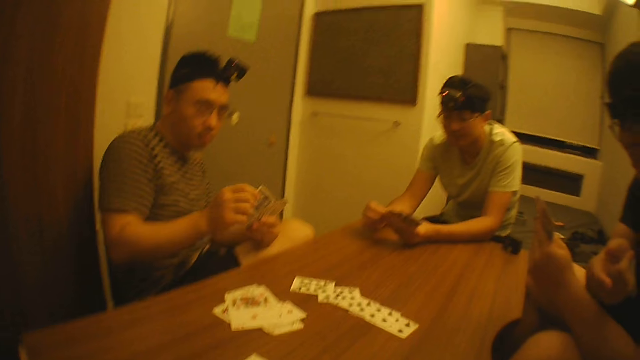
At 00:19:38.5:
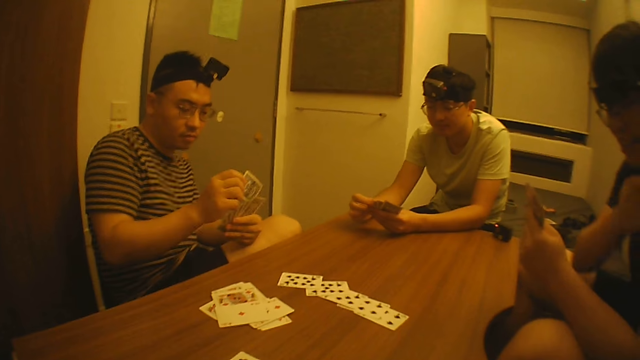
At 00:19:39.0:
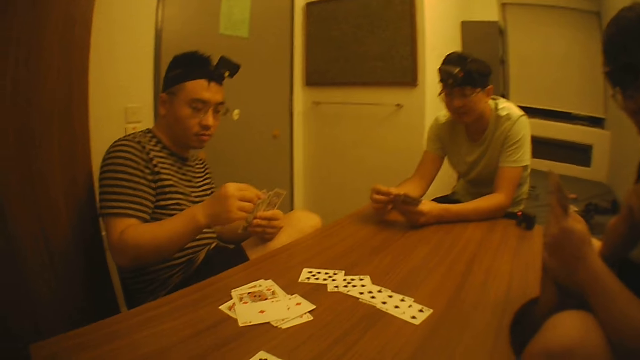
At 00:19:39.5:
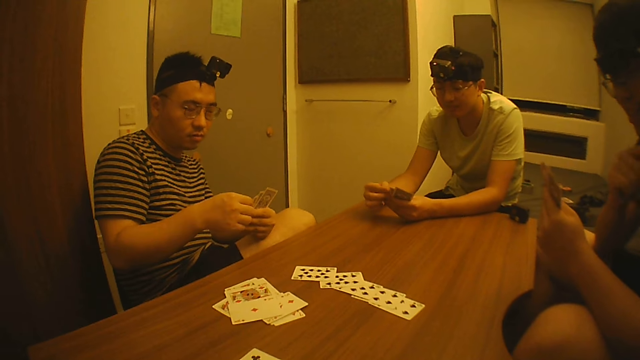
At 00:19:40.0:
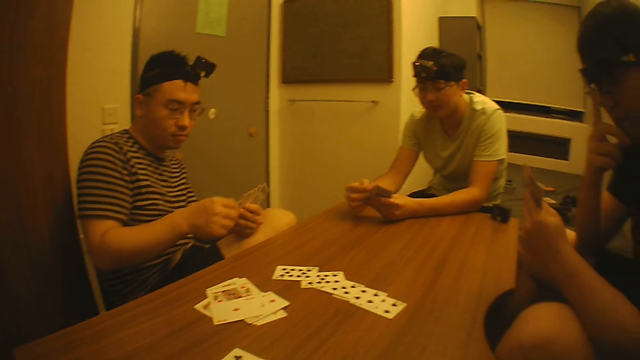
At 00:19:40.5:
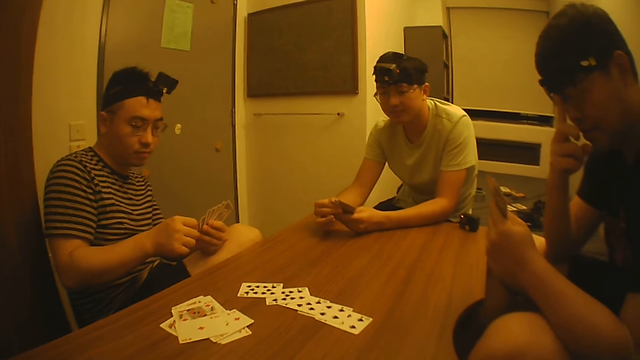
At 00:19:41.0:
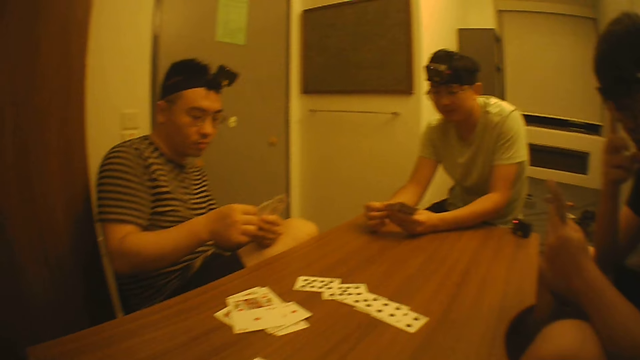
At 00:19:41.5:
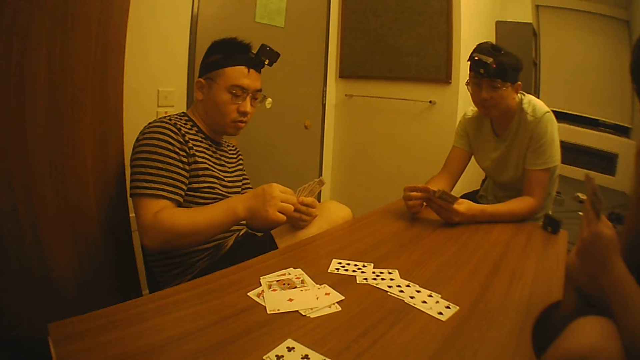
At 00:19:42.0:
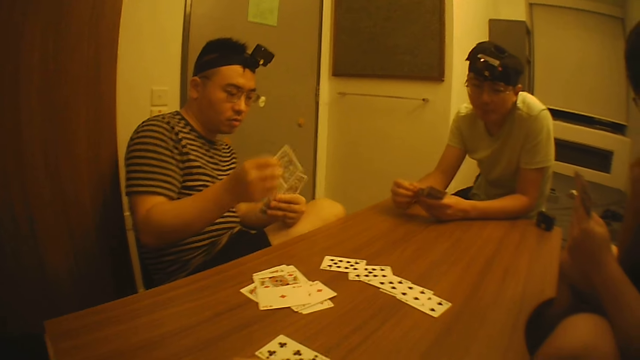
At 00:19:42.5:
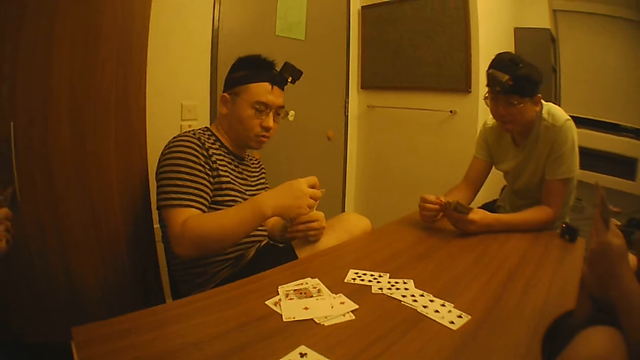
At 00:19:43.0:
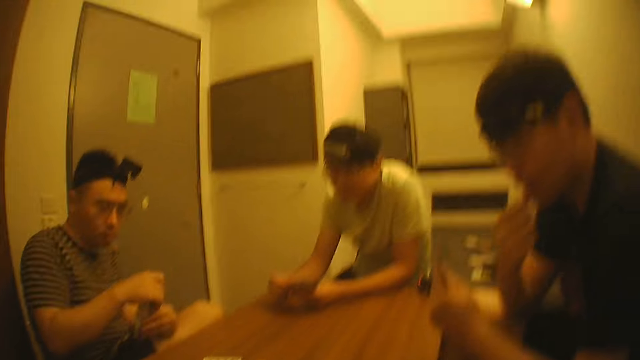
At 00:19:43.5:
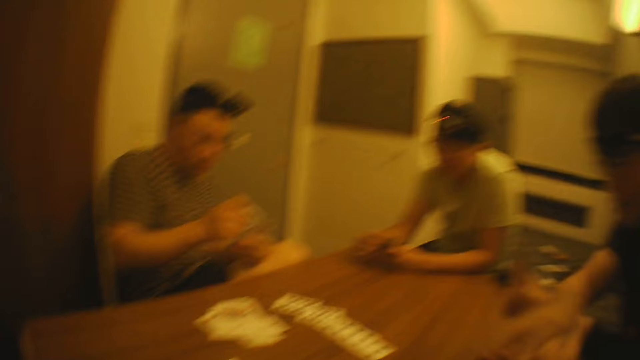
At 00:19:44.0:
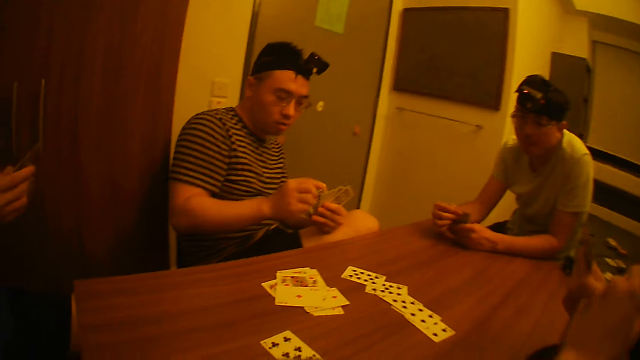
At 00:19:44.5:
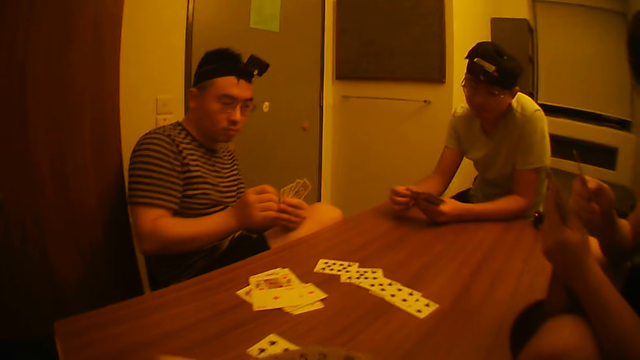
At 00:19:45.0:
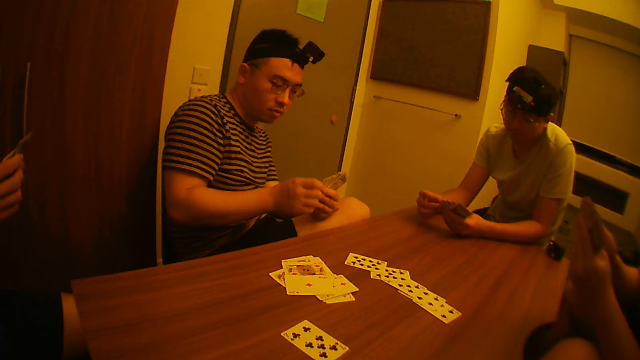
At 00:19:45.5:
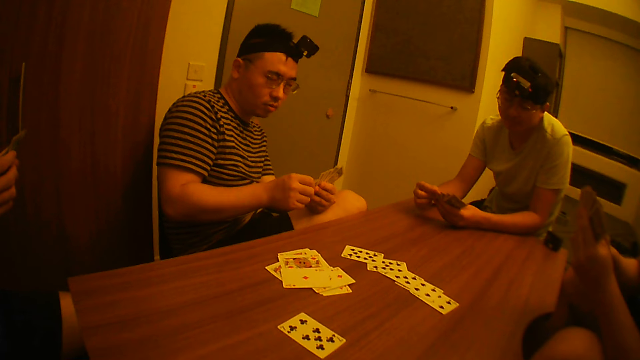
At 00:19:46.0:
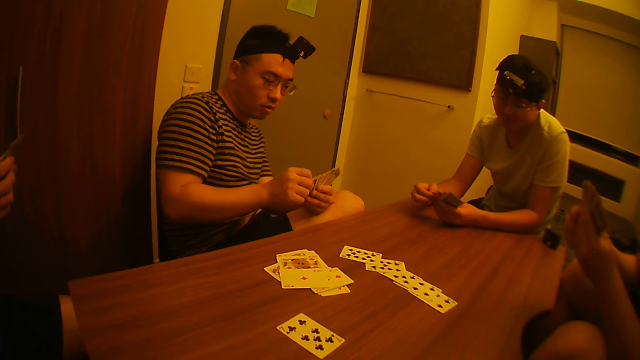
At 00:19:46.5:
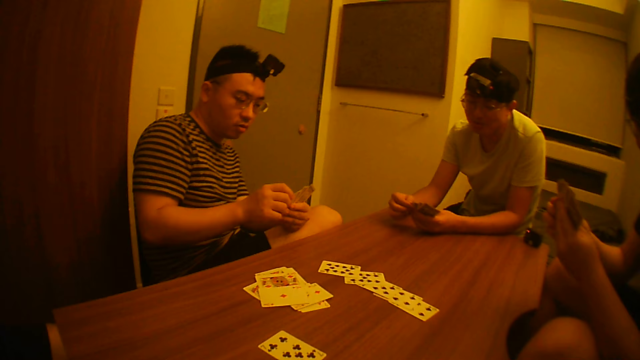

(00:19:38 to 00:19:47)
A man rearranges the cards in his left hand with his right hand. The camera wearer interacts with another man. The first man pulls a card with the right hand. Another man holds the card with both hands. The camera wearer passes a card to the second man with his left hand. The first man interchanges the card with the right hand.

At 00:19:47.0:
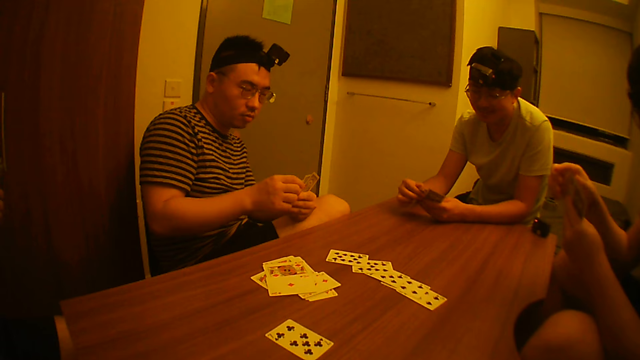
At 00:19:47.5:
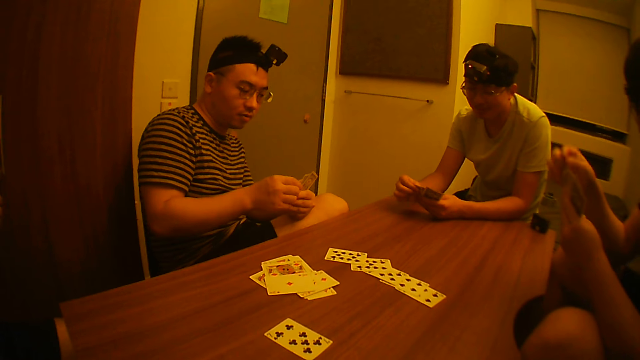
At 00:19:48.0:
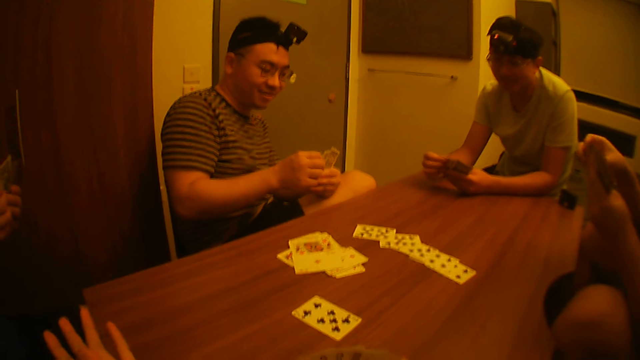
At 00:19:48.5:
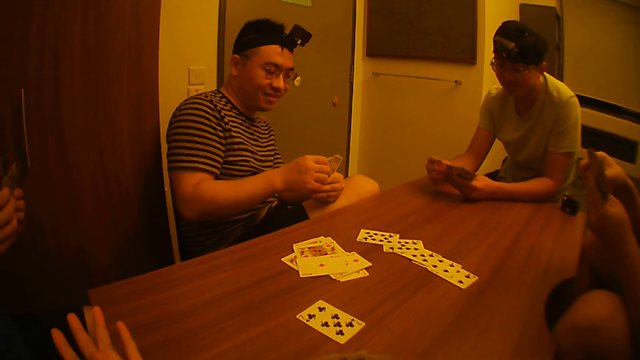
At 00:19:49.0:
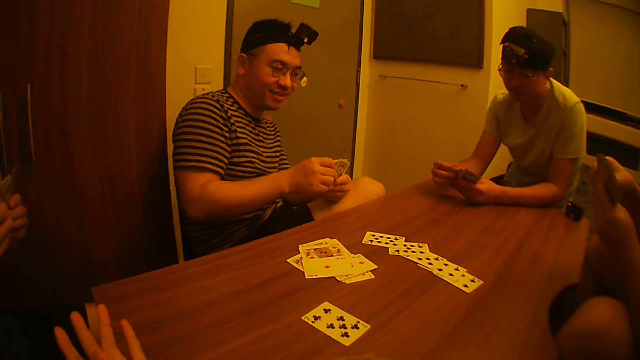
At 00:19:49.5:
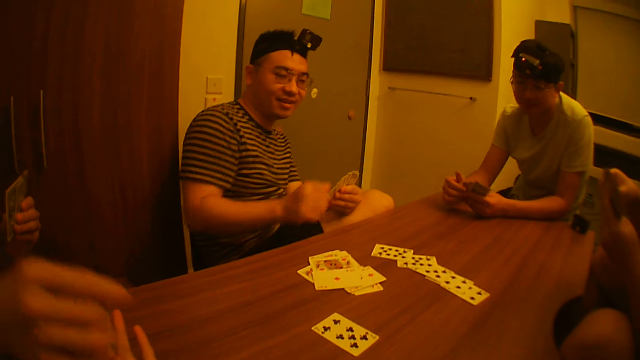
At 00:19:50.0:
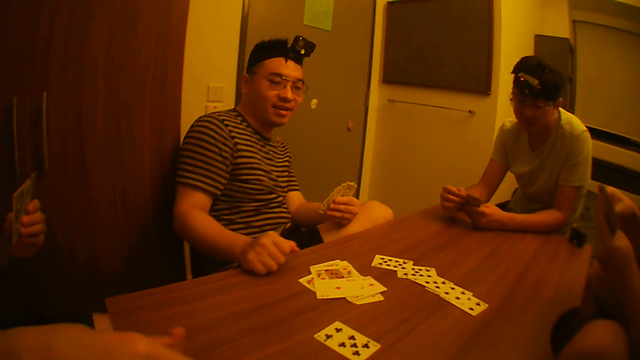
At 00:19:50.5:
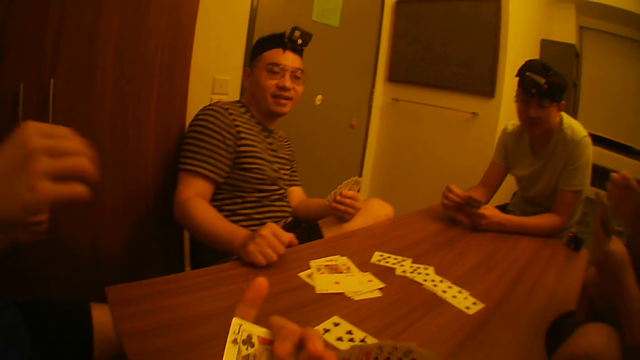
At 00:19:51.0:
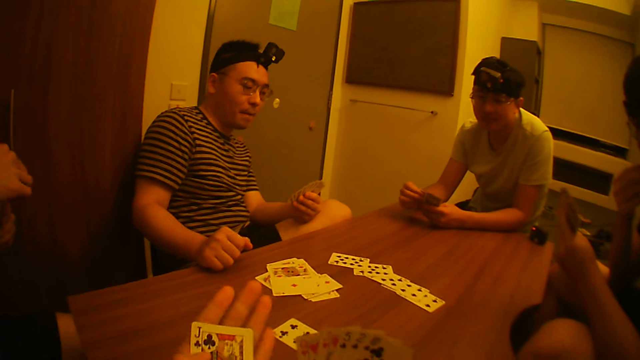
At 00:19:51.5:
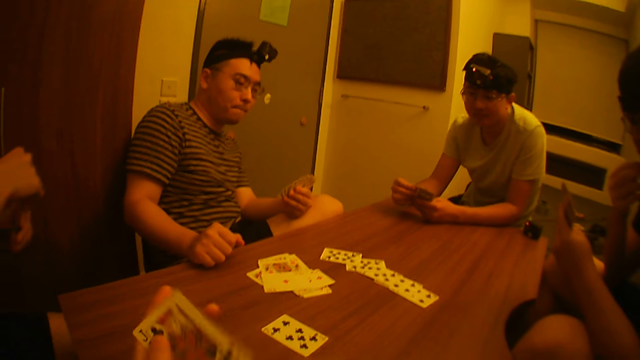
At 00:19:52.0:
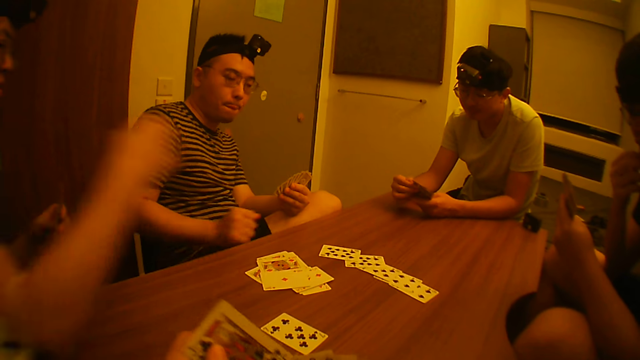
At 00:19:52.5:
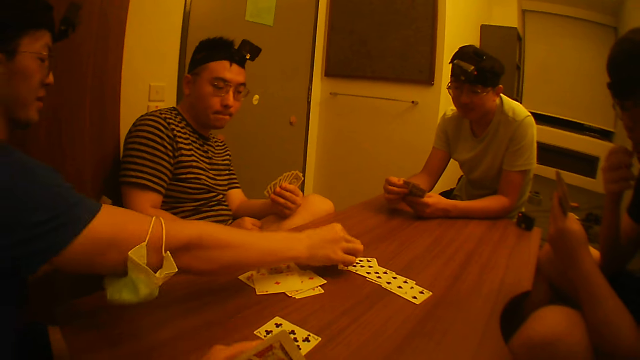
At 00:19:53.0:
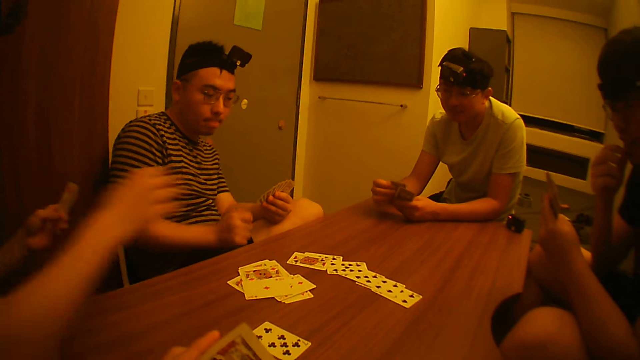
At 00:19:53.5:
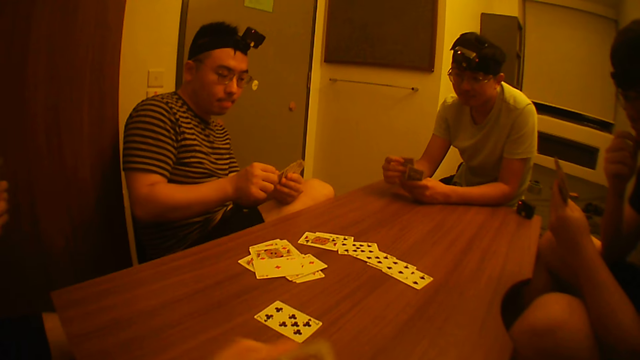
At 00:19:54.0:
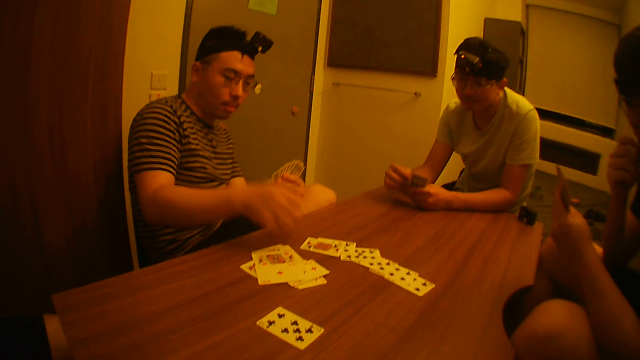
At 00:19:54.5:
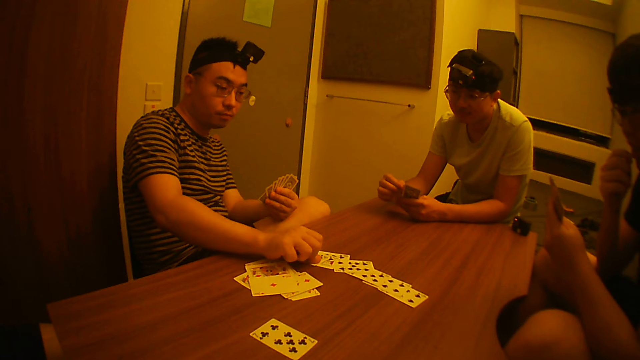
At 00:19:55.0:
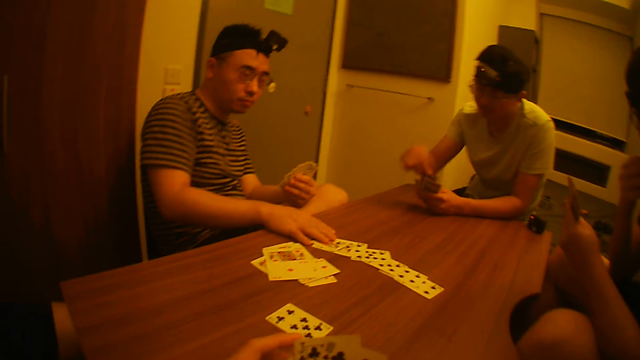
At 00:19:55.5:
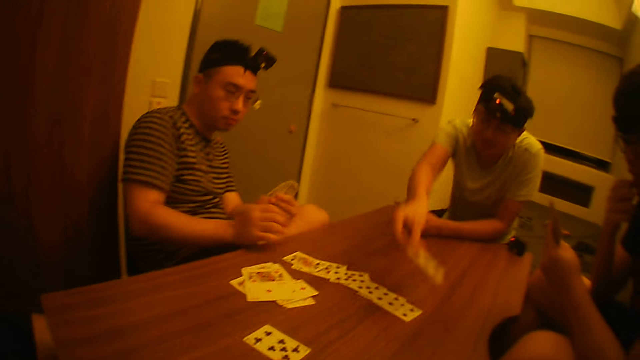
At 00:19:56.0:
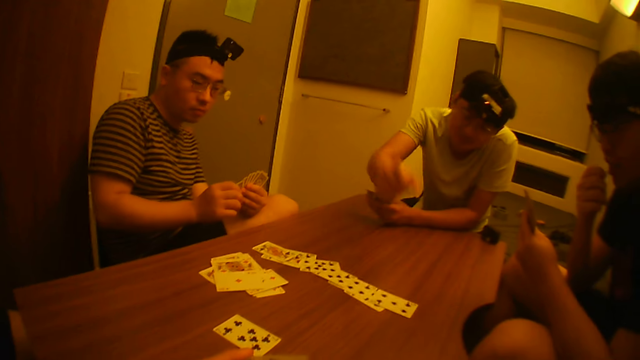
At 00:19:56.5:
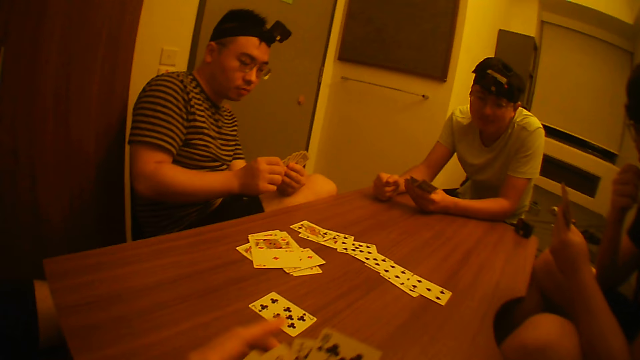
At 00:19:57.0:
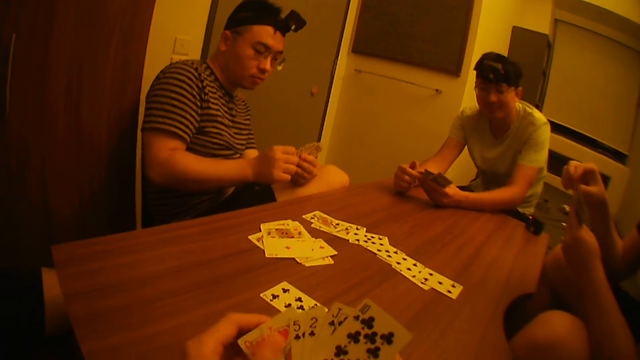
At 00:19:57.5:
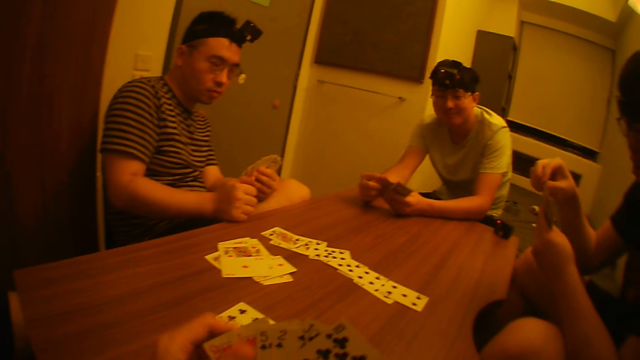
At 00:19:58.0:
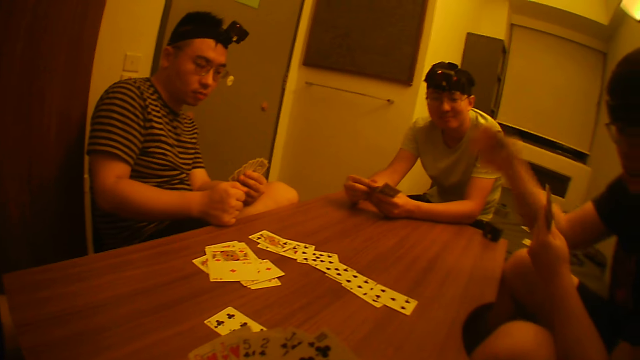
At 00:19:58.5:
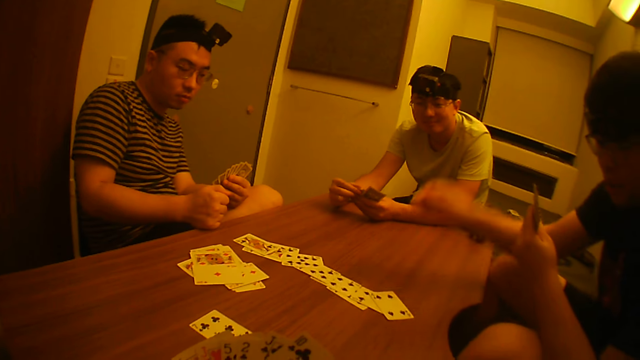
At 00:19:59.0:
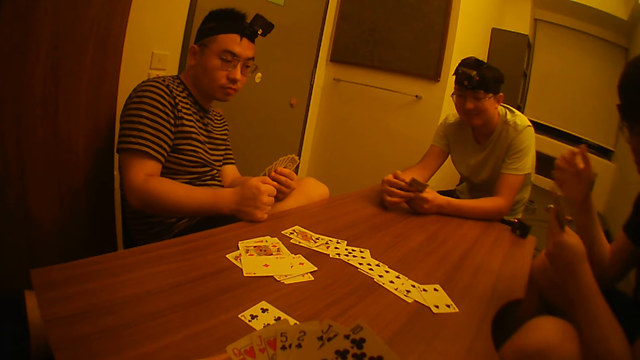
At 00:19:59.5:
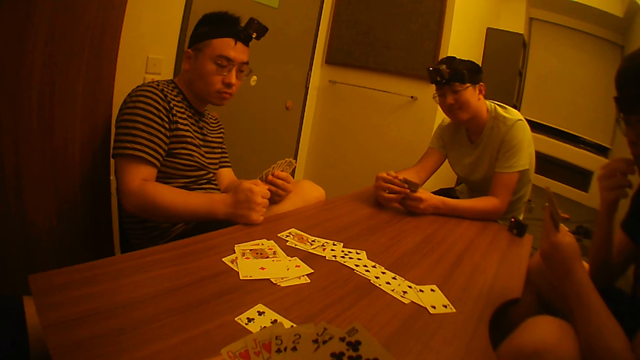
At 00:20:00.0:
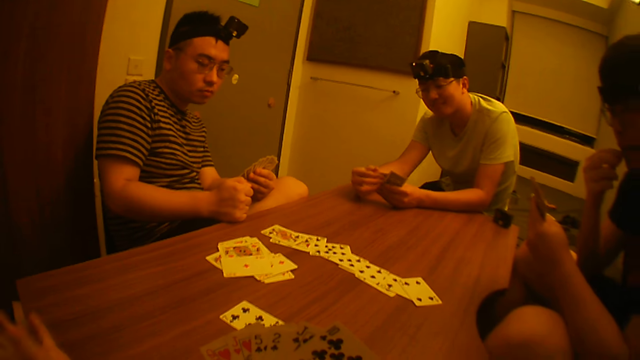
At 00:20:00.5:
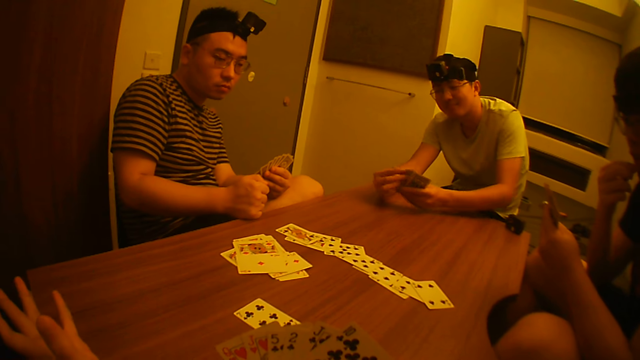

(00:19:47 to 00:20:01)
The camera wearer interacts with a man. He collects a card from the man with his left hand. The man moves the right hand and takes a card from his left hand with his right hand. The camera wearer holds a card. The man drops the card on the table with his right hand. Another man takes a card from his left hand with his right hand and drops the card on the table with his right hand. Another man drops a card on the table with his right hand. Another man takes a card from his left hand with his right hand and drops the card on the table with his right hand.
